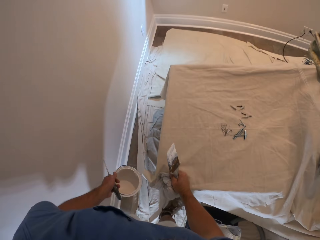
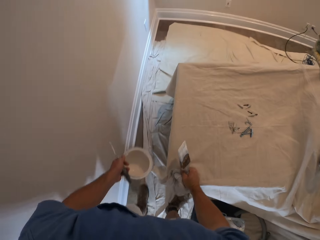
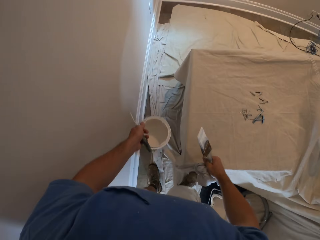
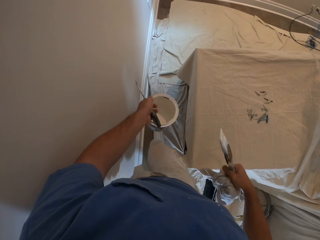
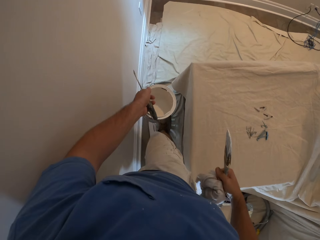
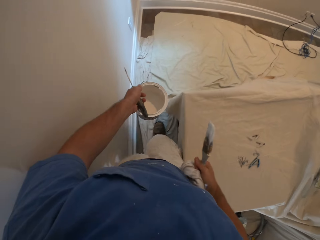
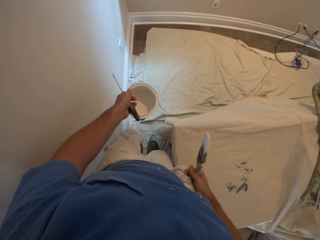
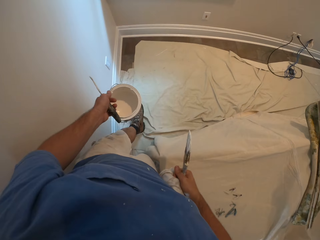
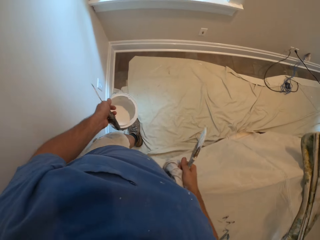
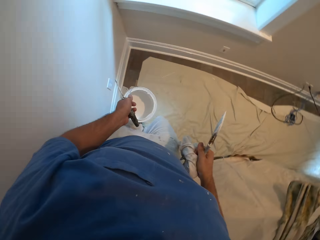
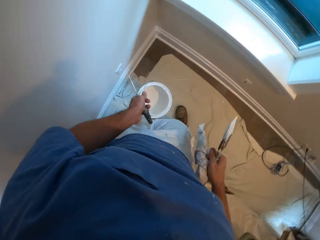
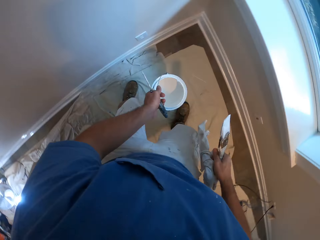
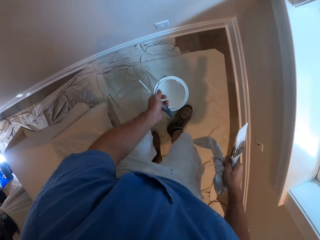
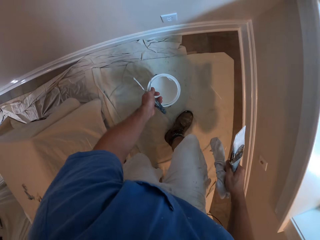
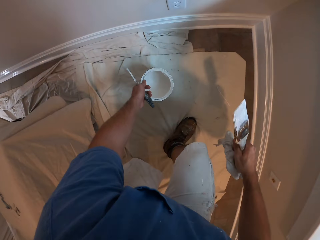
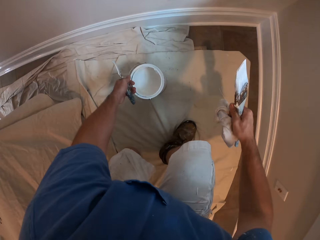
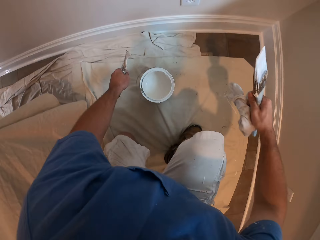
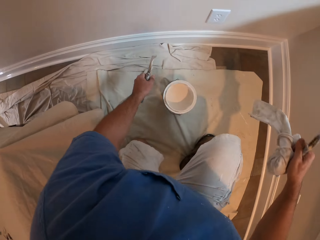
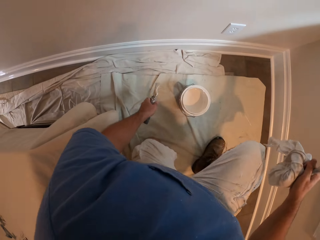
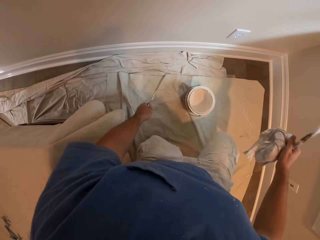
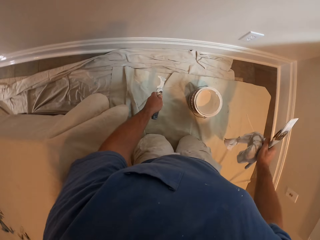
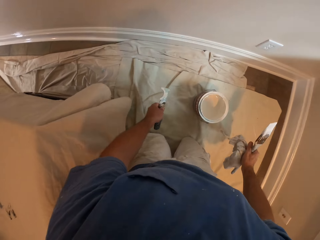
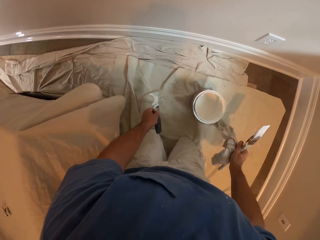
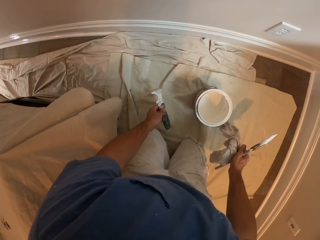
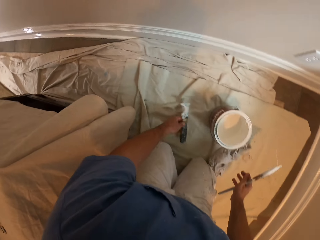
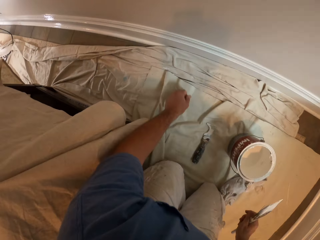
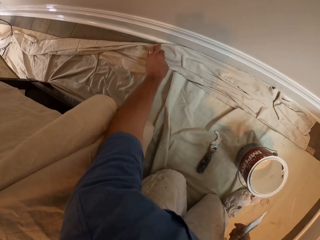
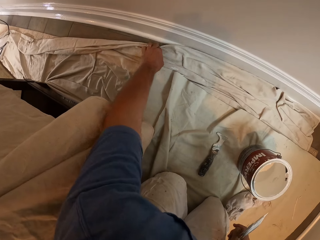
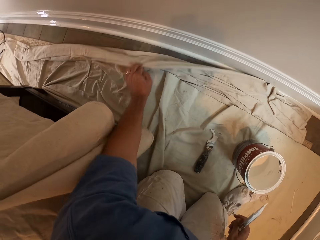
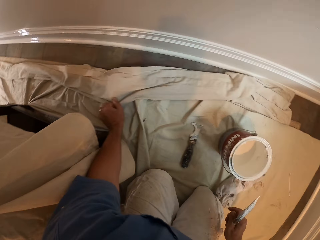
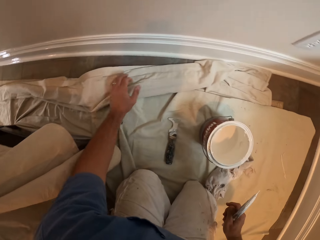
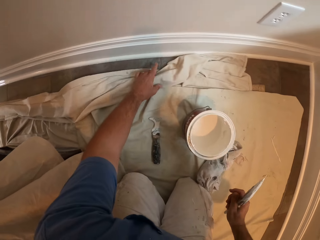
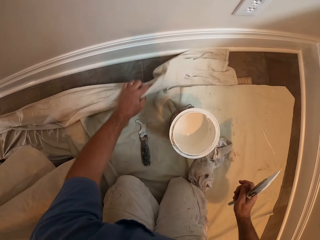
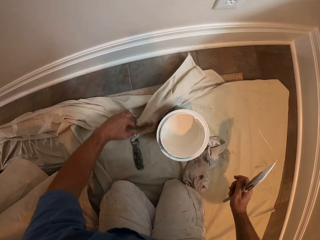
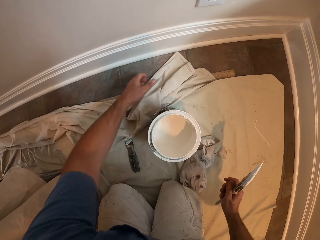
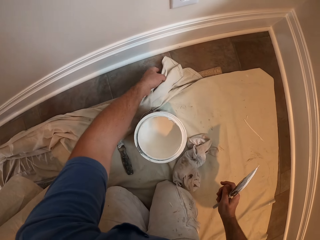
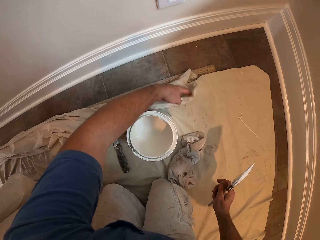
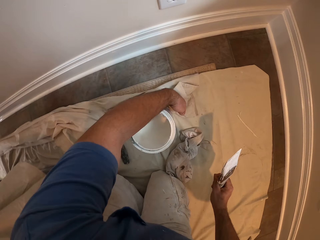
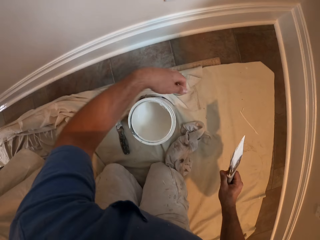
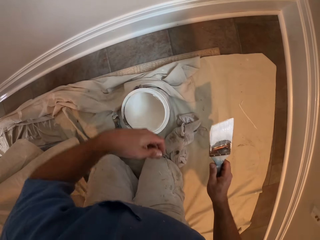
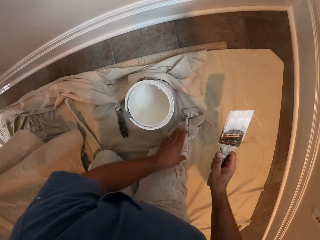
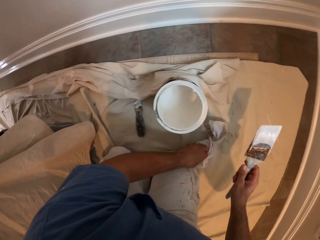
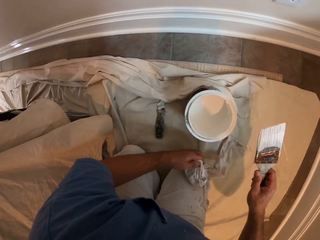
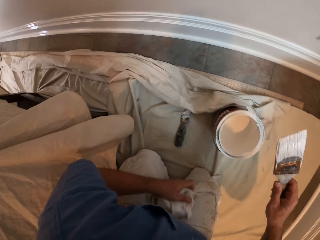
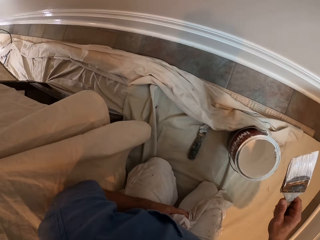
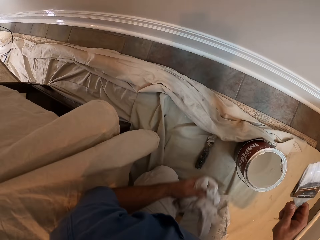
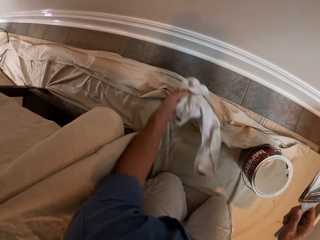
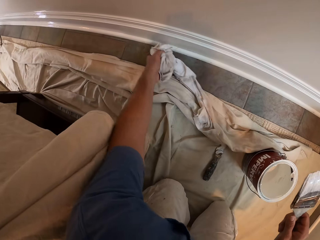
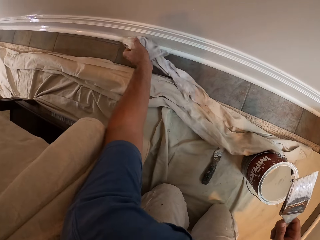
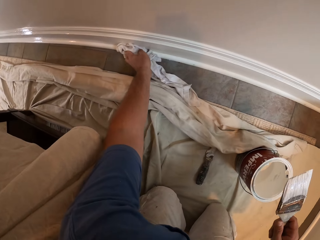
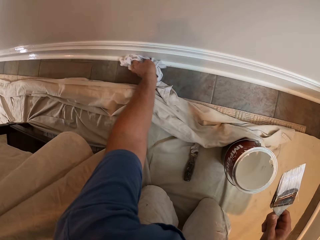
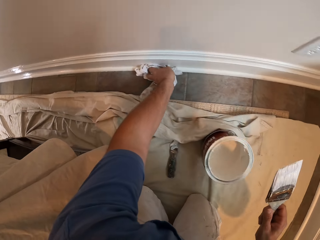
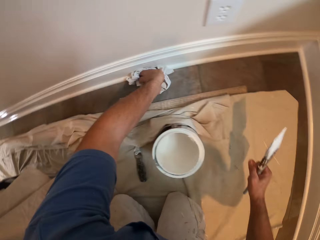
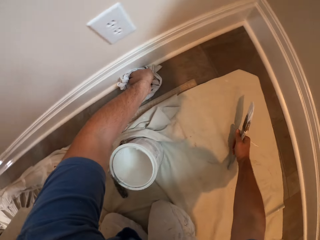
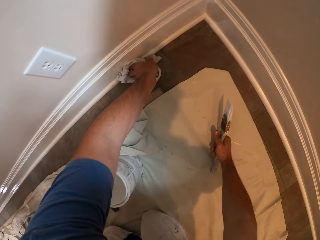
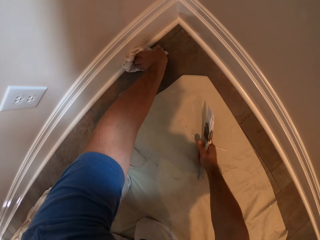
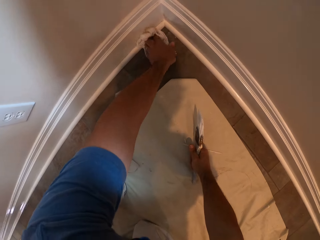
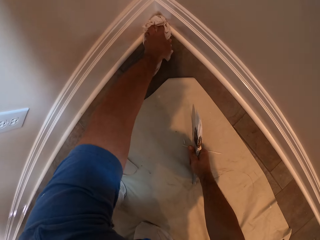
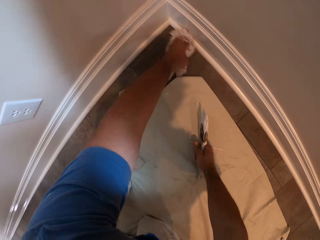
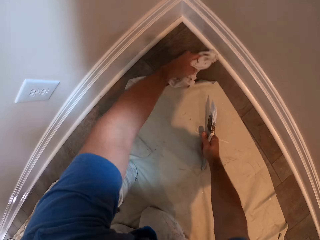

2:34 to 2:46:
The camera wearer walks to another part of the room. They drop the paint container, drop the paint tool on the floor and drop the towel on the floor. They pull aside a rug from the piece of wood. They take the towel from the floor and clean the wall with the towel.

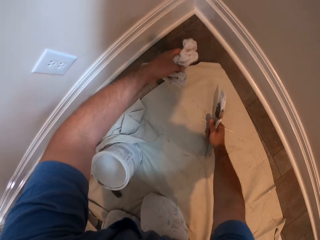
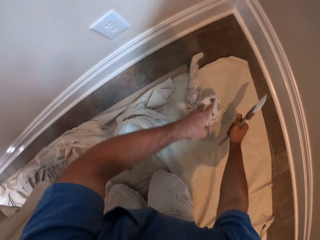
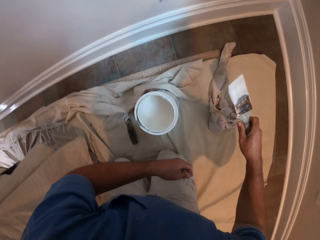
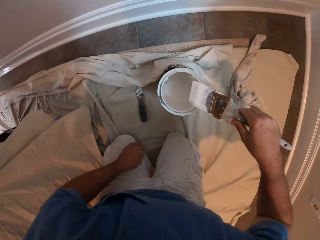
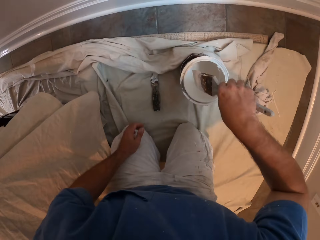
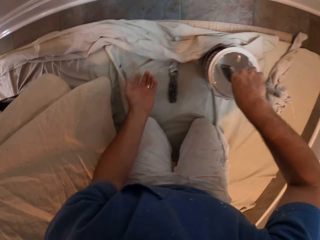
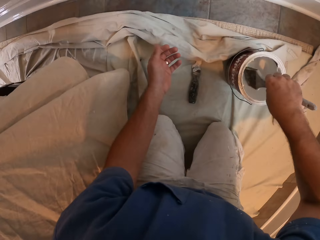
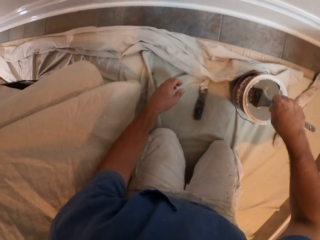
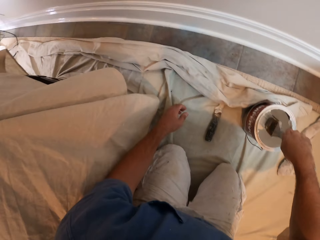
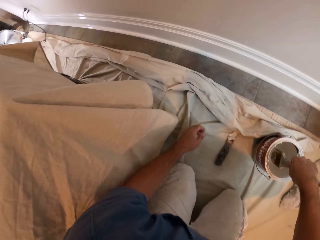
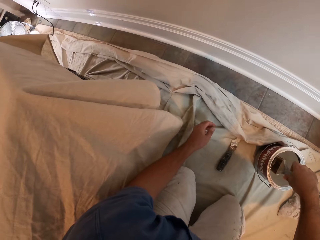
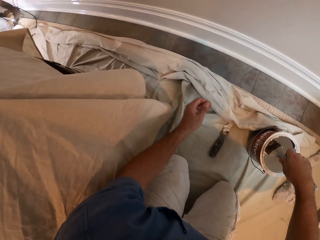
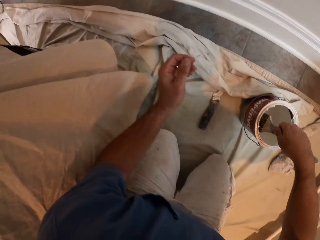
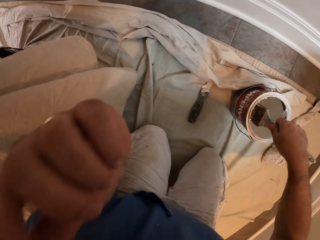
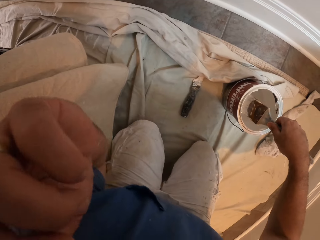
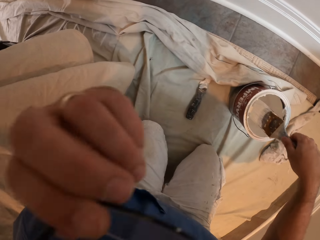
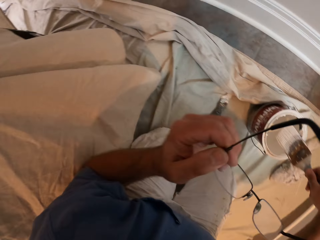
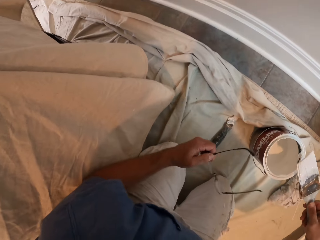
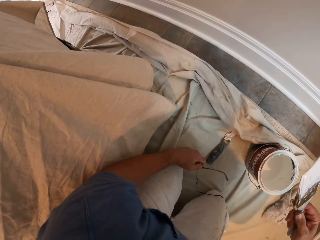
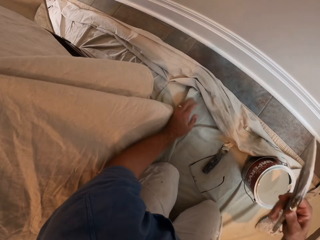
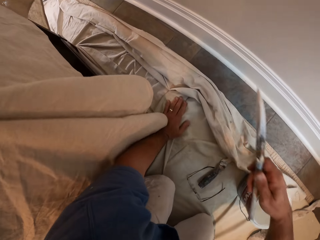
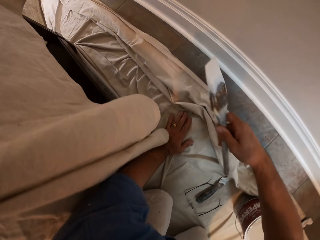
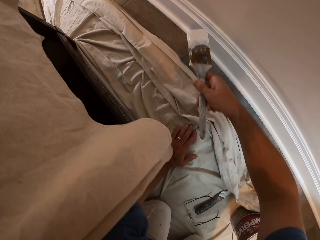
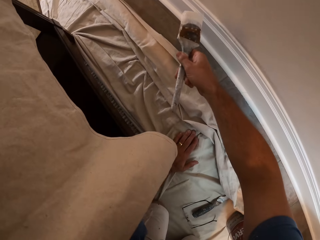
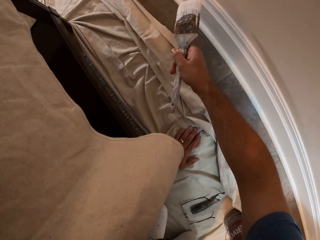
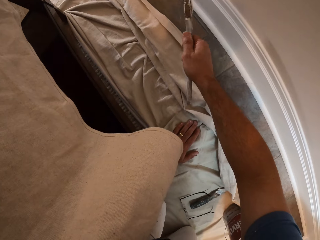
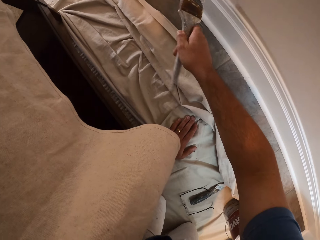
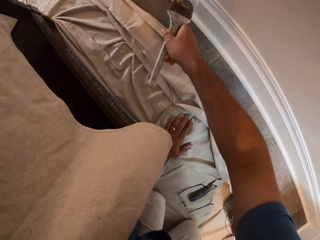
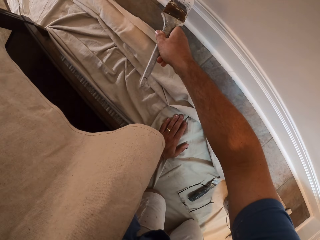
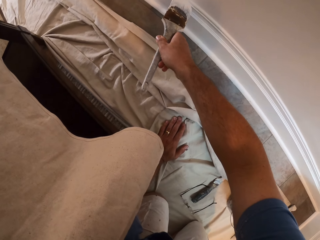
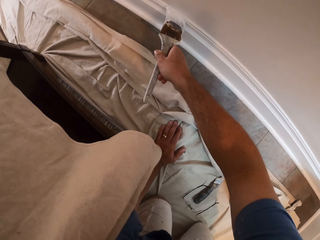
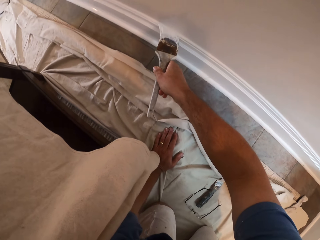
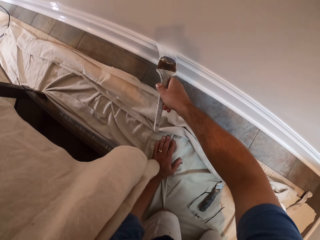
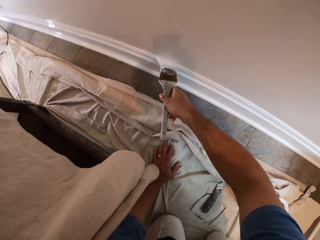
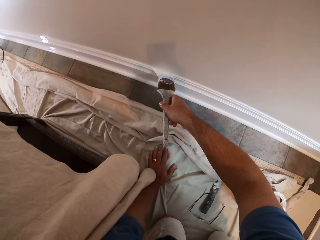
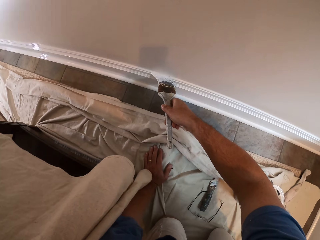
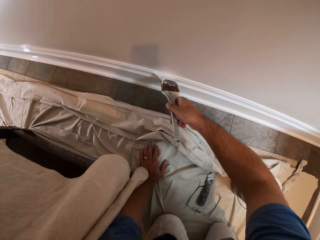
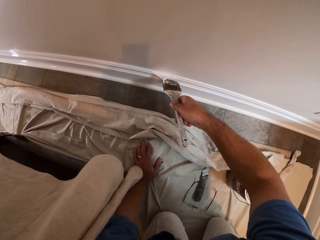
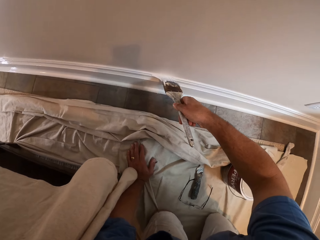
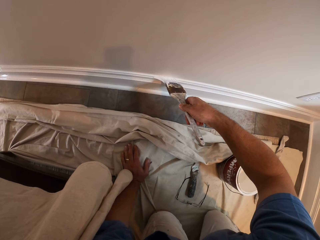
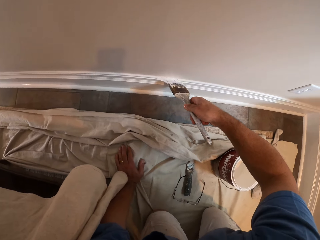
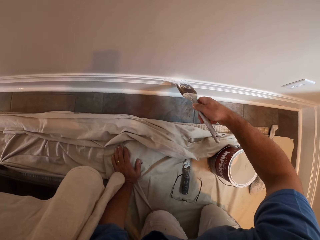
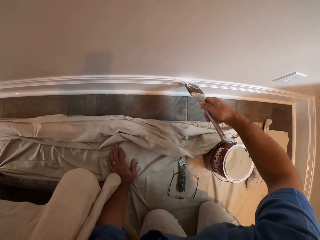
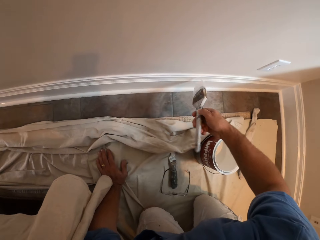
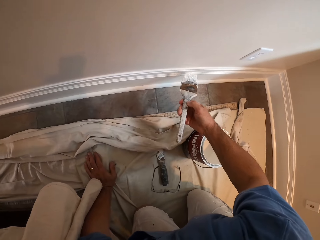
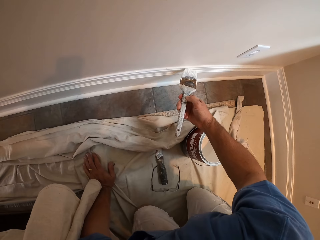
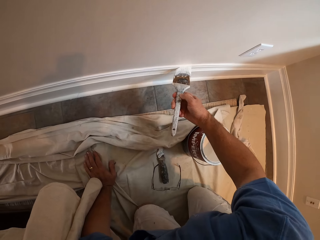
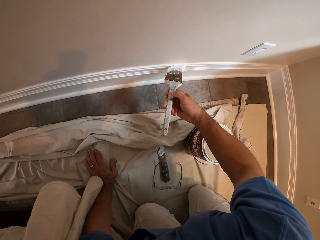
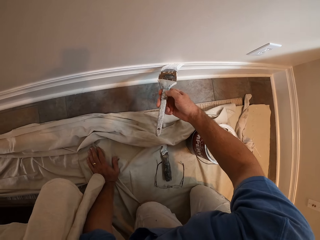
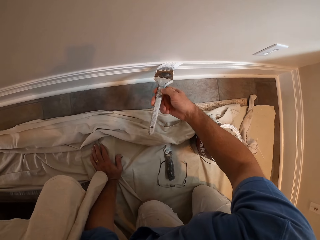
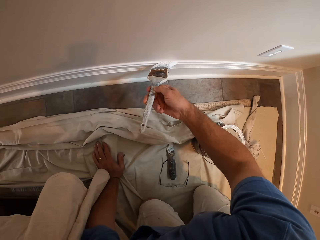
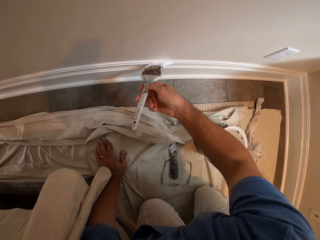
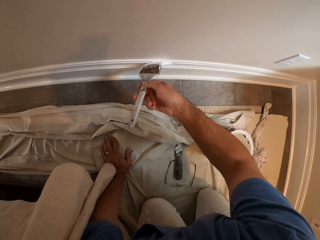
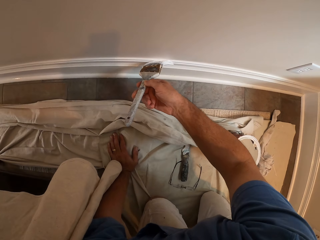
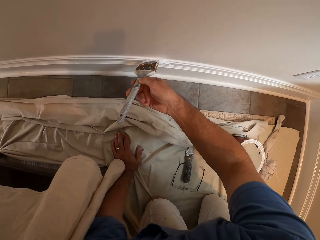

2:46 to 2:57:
The camera wearer drops the towel on the floor. He dips the paint brush into the paint container. He removes his eyeglasses from his face and drops the eyeglasses on the floor. He paints the wall with the paint brush.
